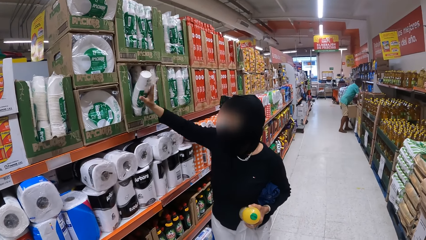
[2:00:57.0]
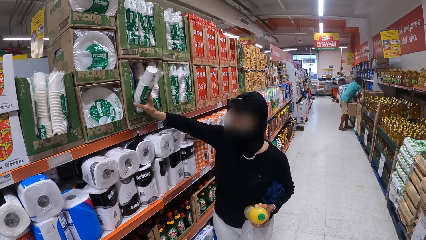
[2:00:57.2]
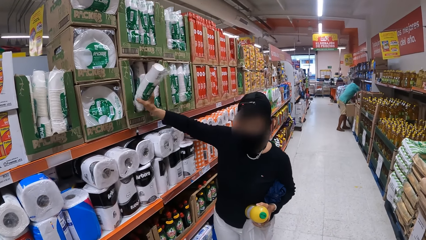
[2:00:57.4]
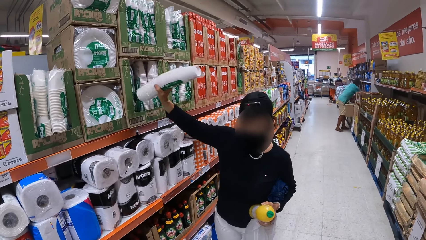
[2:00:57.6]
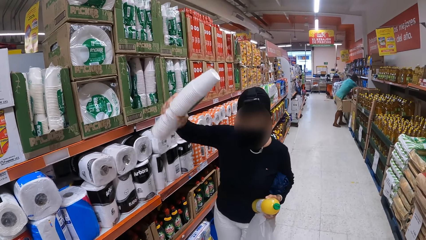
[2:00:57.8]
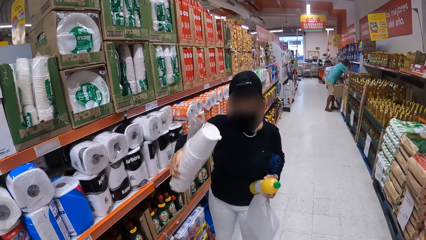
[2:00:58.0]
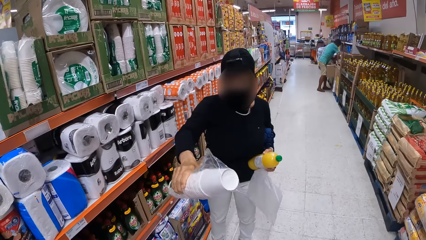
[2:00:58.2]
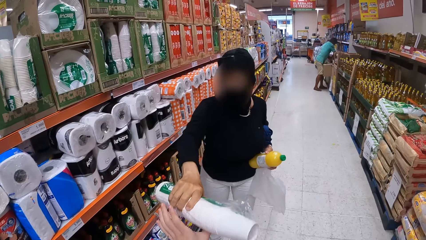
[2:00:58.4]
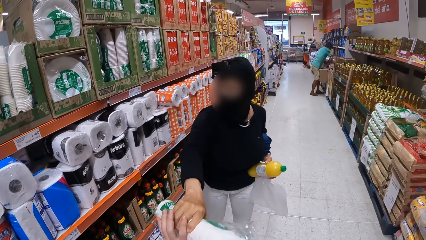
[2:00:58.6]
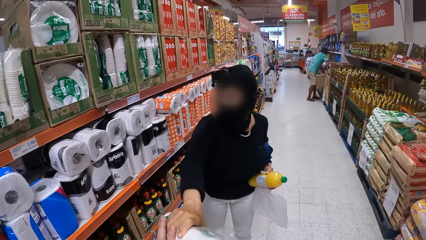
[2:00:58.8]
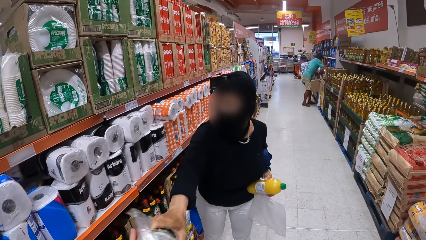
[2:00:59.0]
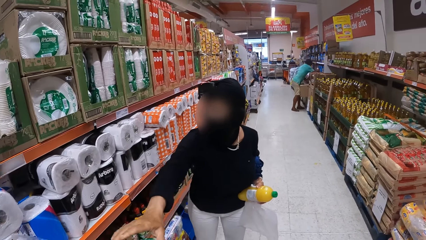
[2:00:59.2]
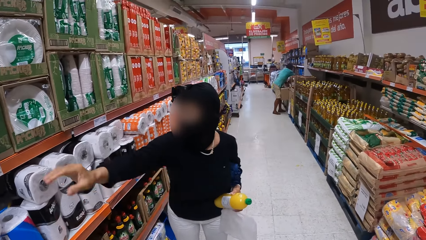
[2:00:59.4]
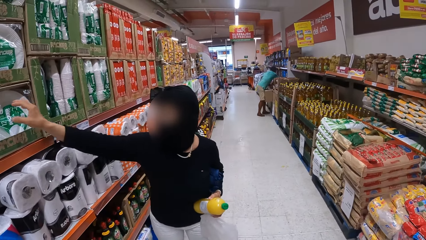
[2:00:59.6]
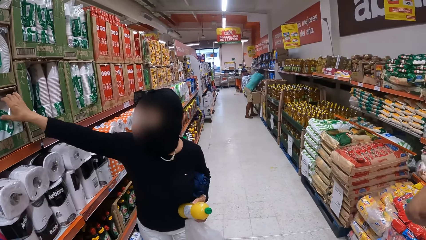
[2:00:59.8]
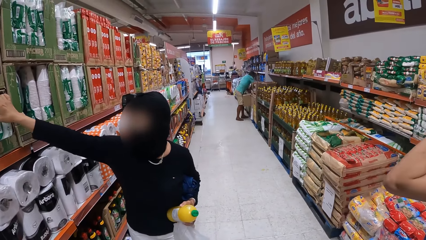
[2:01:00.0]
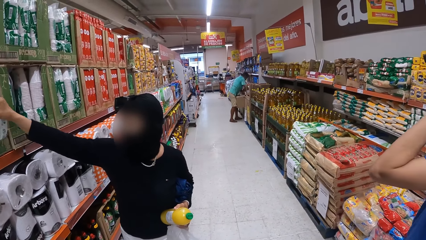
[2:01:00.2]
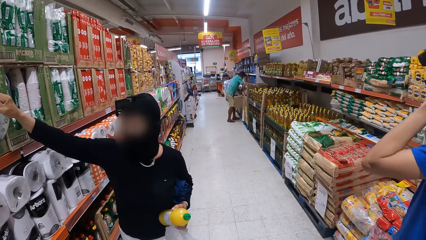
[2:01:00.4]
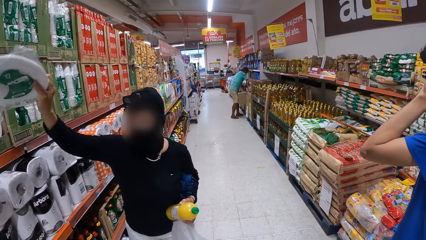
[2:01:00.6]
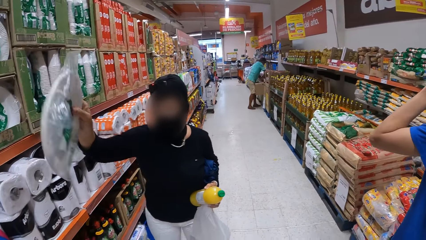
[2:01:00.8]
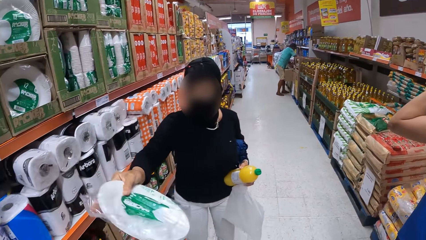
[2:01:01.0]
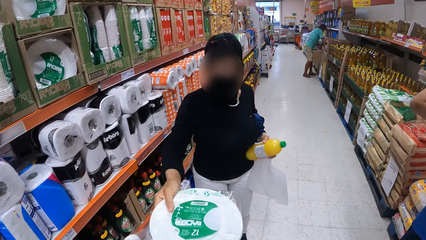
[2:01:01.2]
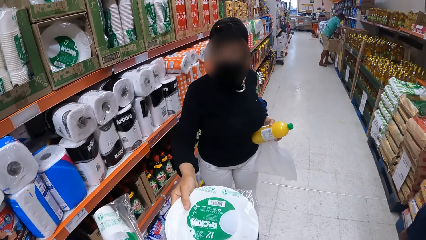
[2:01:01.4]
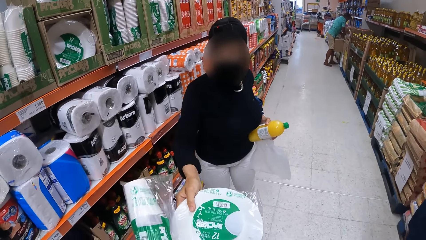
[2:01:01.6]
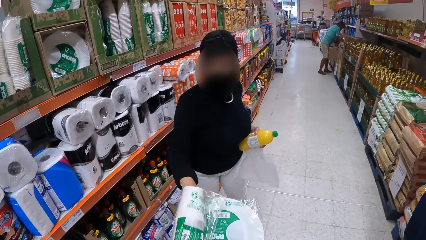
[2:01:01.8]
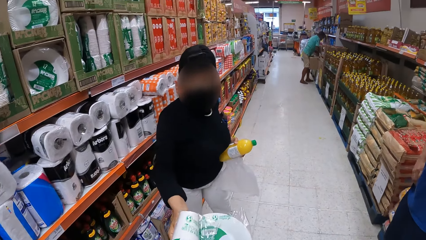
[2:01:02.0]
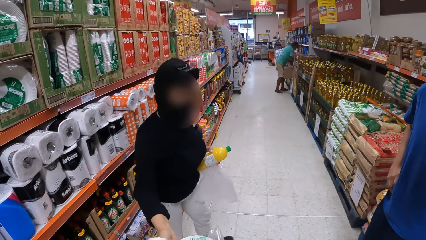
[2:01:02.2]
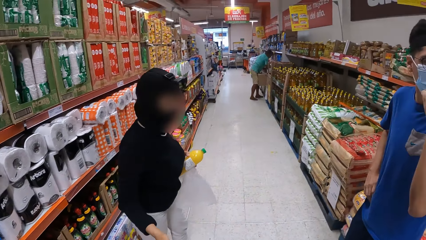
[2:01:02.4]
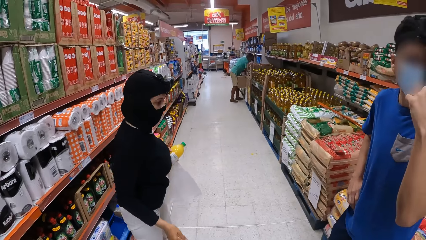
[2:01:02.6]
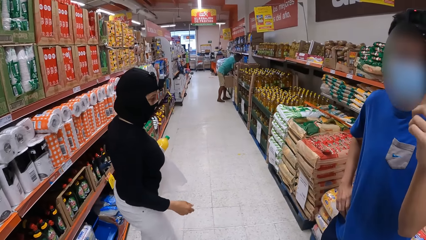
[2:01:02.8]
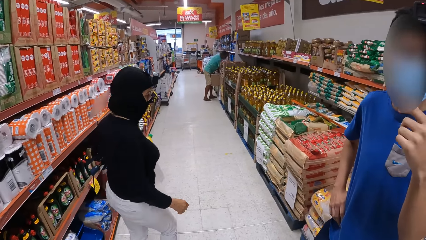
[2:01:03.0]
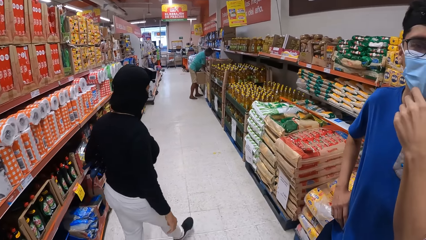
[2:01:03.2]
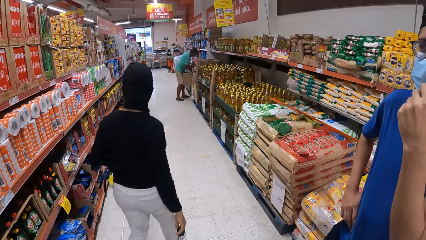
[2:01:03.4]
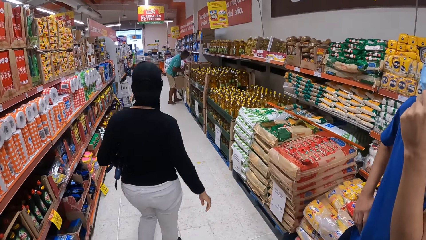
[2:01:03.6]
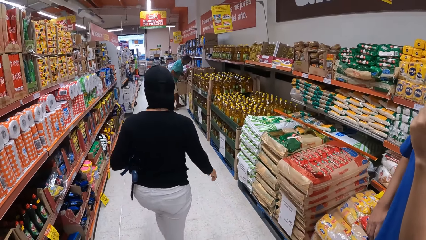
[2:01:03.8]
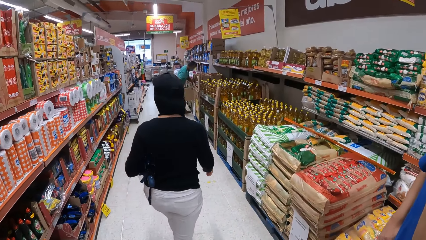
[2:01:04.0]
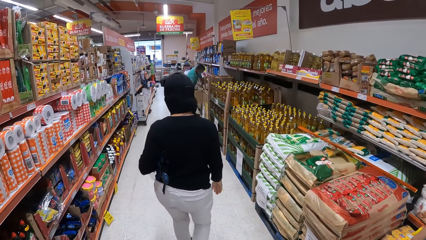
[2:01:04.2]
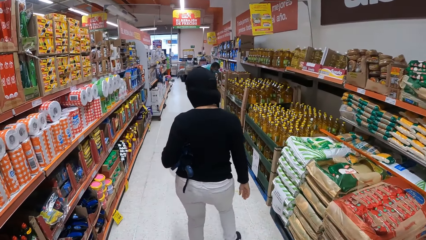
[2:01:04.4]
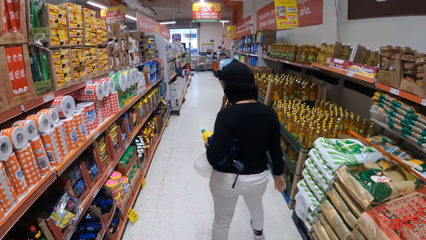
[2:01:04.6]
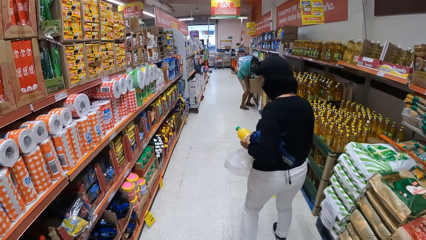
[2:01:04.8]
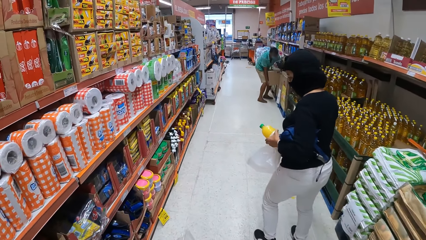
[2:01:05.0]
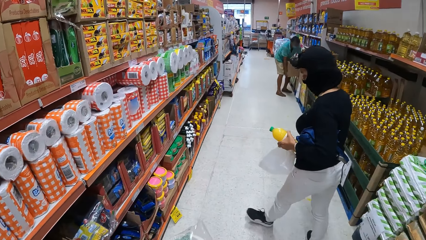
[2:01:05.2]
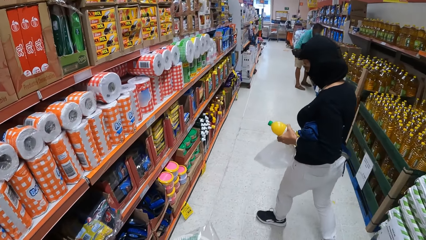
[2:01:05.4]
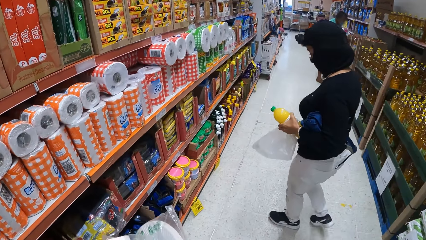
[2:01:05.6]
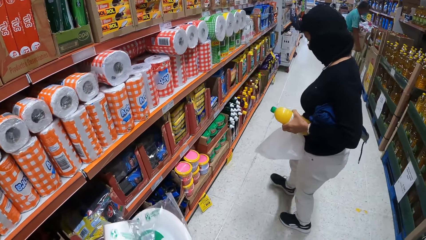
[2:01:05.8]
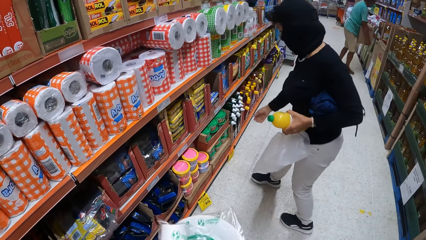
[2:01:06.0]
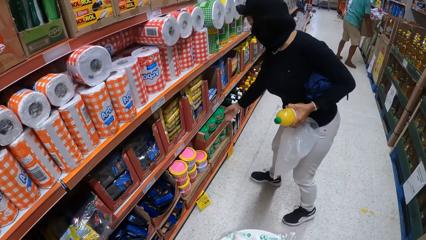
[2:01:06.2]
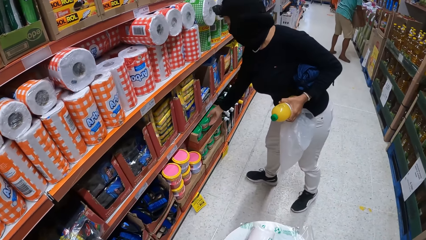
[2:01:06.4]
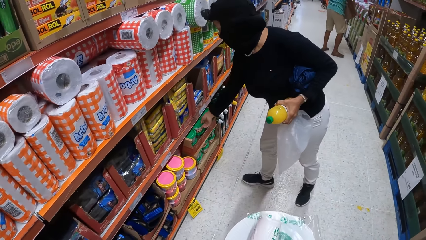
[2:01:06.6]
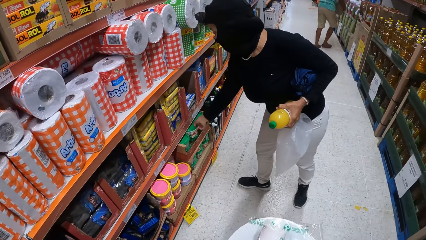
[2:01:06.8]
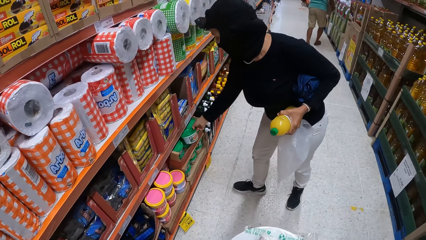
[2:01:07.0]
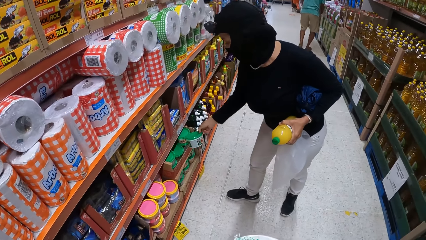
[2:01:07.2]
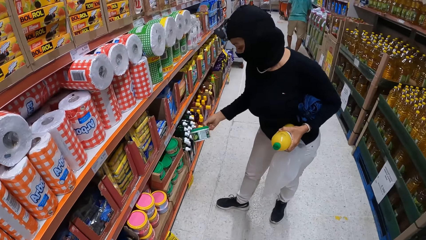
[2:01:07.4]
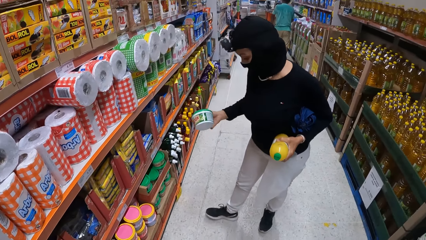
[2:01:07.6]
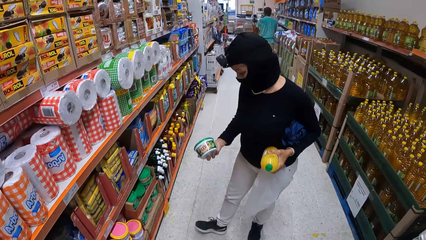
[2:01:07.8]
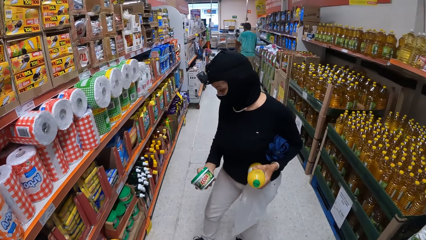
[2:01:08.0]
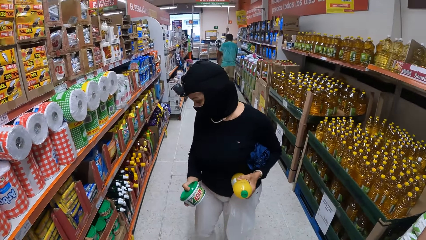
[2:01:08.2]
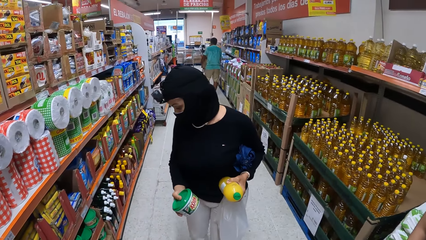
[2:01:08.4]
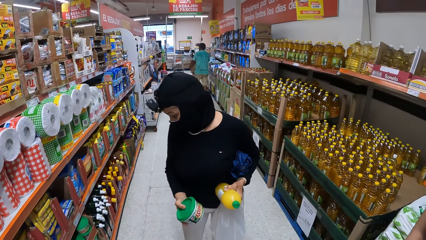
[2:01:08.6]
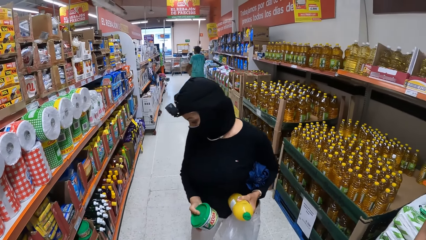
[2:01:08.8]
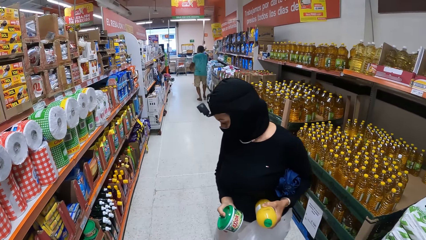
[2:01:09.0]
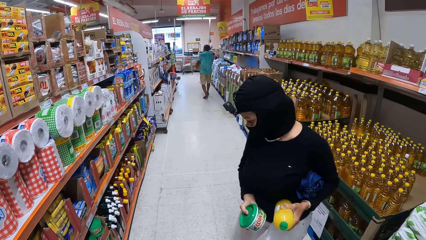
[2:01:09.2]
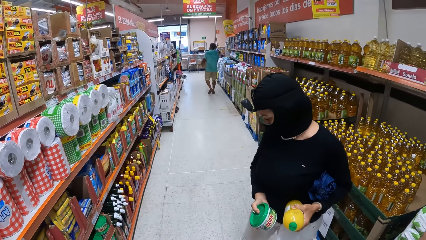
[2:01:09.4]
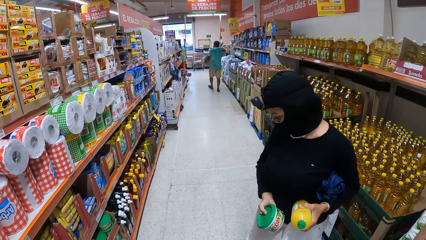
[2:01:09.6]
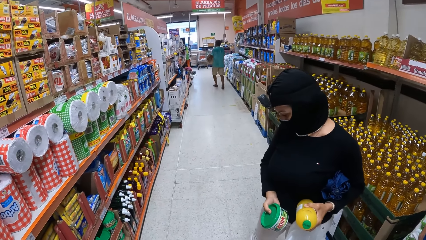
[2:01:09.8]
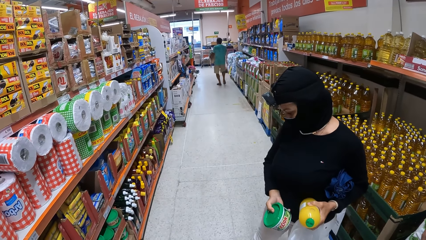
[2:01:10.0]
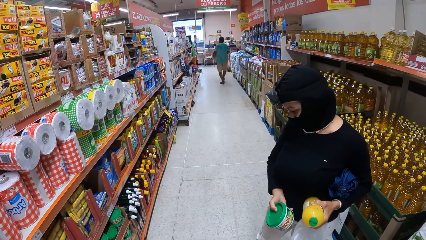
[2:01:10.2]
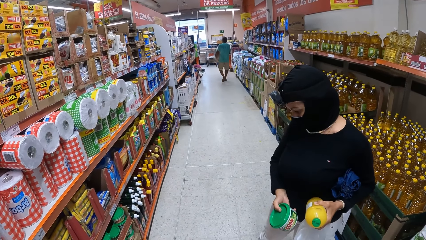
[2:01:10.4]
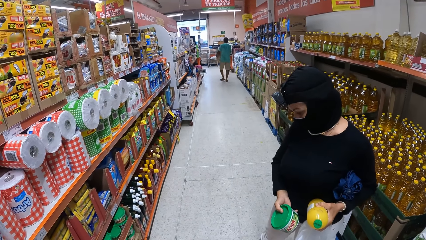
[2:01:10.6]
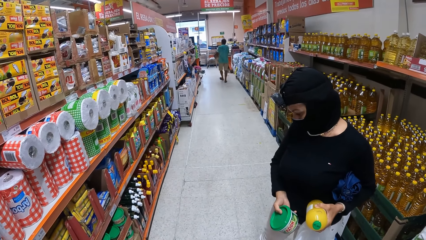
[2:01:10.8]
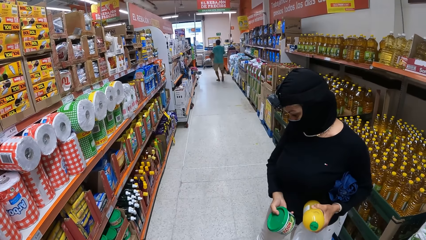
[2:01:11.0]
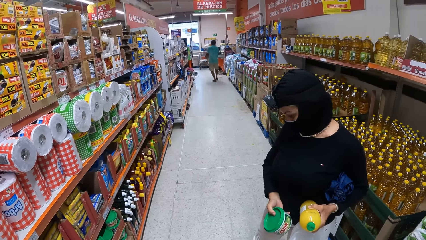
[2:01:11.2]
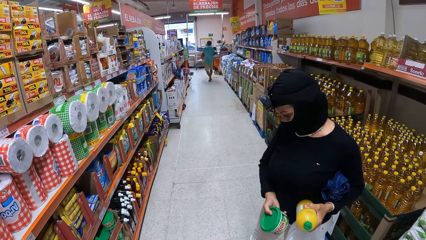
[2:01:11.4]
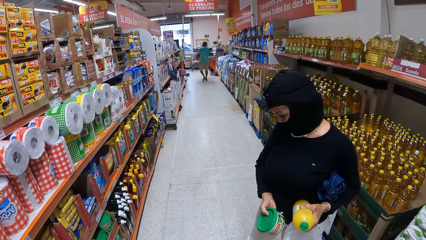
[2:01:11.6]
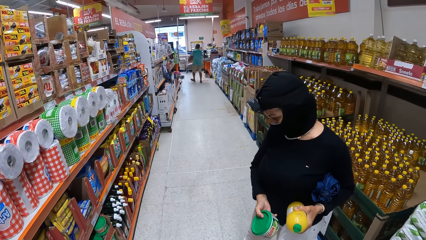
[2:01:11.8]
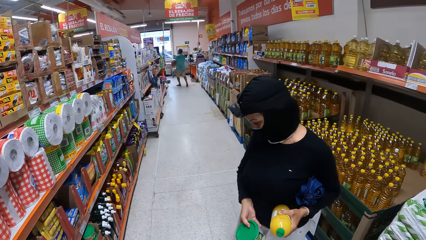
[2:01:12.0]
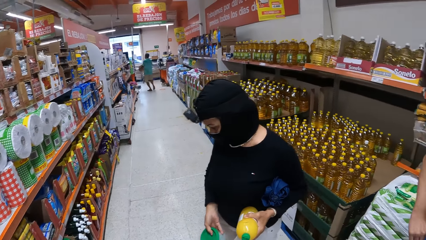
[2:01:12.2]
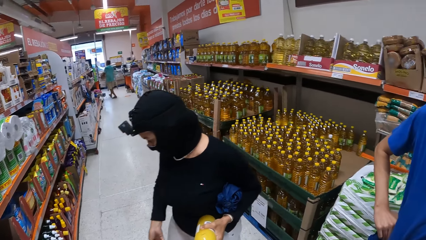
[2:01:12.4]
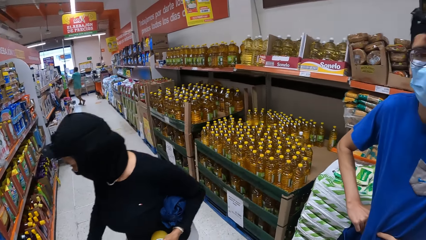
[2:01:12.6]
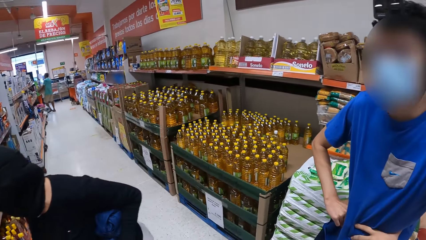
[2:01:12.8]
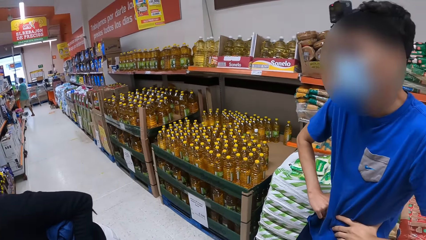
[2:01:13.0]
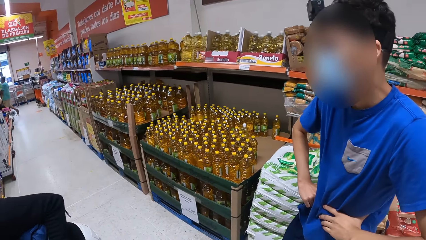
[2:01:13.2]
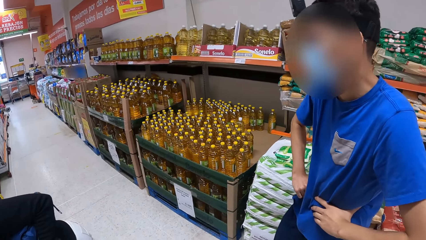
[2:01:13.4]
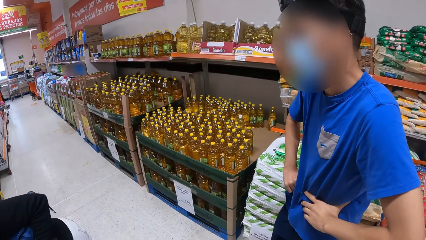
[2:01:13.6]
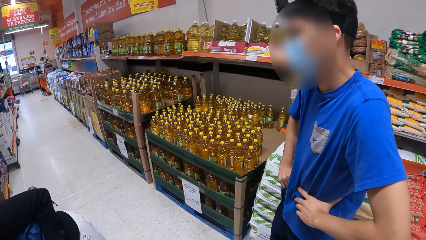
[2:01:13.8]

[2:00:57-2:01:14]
A lady picks the disposable cups from the shelf and gives the disposable cups to the camera wearer. The lady picks the disposable plates from the shelf and gives the disposable plates to the camera wearer. The camera wearer walks inside a supermarket. The lady picks a container from the shelf. The camera wearer picks up a small can.
